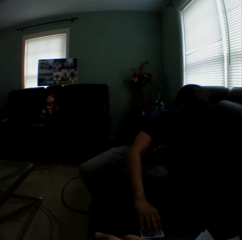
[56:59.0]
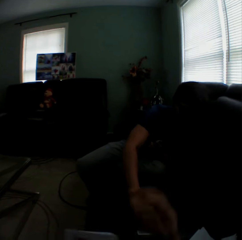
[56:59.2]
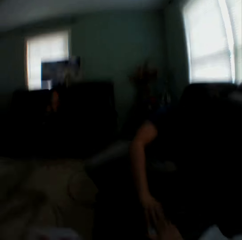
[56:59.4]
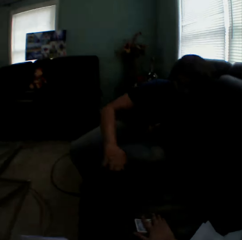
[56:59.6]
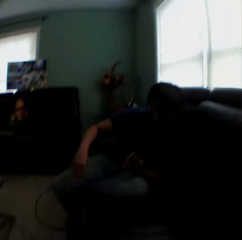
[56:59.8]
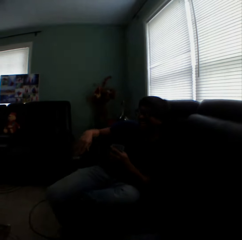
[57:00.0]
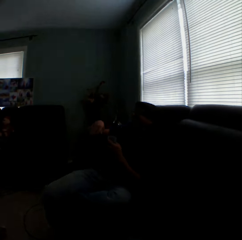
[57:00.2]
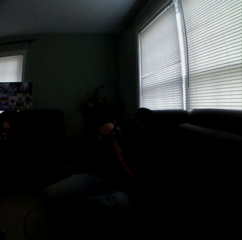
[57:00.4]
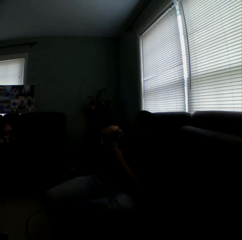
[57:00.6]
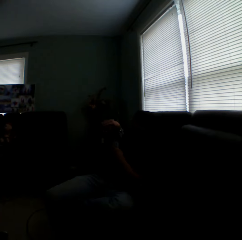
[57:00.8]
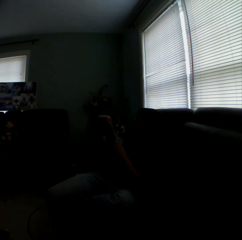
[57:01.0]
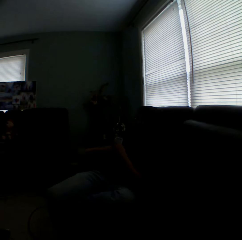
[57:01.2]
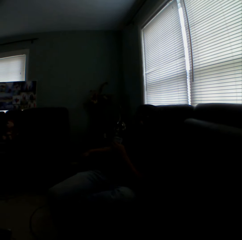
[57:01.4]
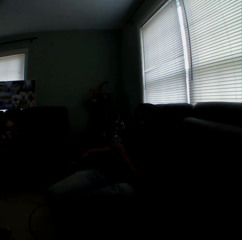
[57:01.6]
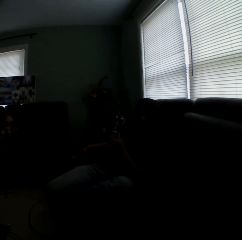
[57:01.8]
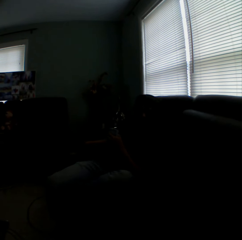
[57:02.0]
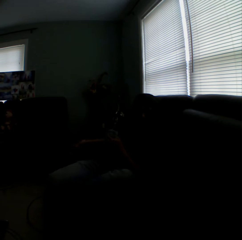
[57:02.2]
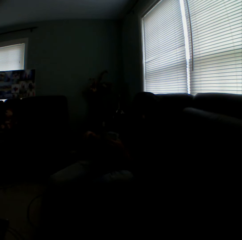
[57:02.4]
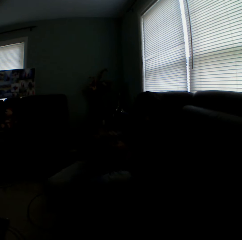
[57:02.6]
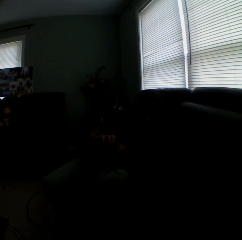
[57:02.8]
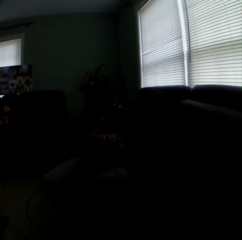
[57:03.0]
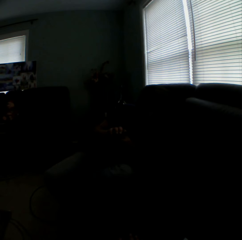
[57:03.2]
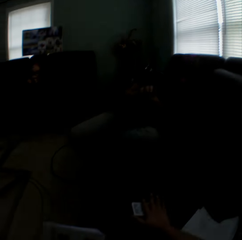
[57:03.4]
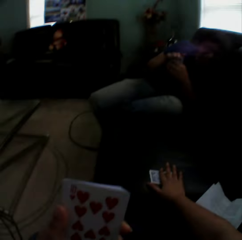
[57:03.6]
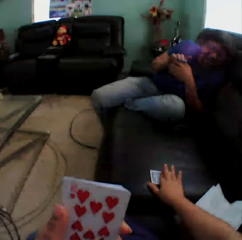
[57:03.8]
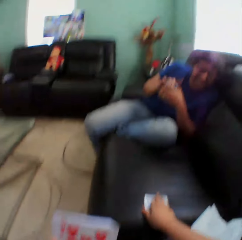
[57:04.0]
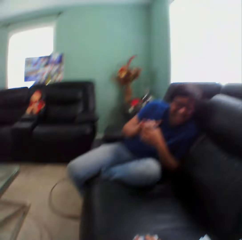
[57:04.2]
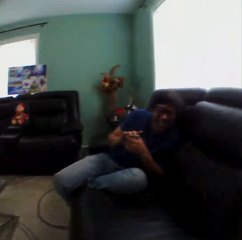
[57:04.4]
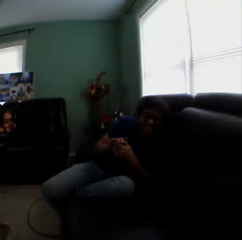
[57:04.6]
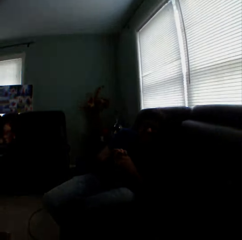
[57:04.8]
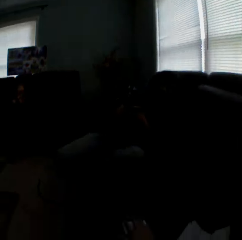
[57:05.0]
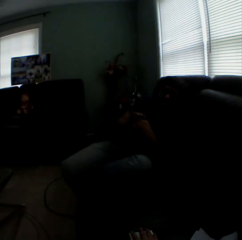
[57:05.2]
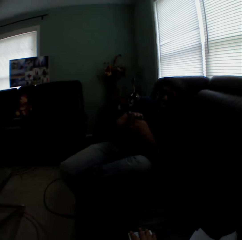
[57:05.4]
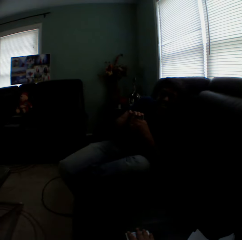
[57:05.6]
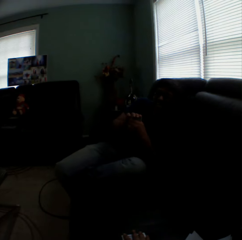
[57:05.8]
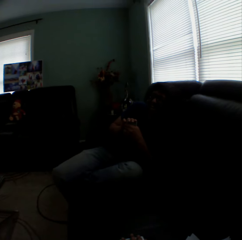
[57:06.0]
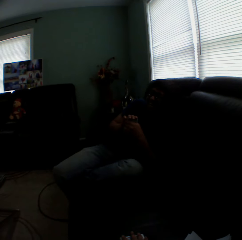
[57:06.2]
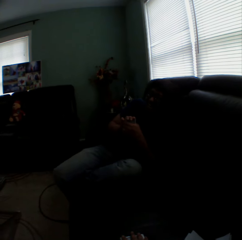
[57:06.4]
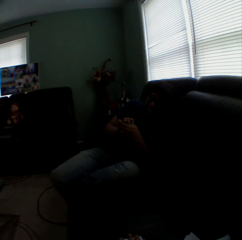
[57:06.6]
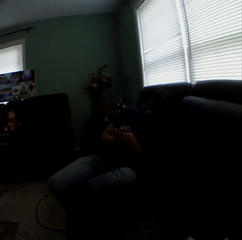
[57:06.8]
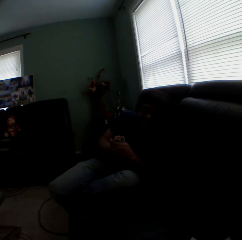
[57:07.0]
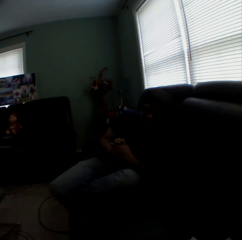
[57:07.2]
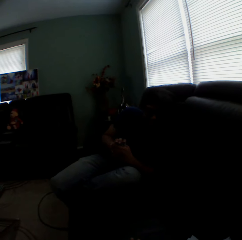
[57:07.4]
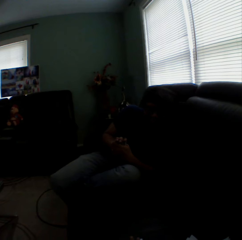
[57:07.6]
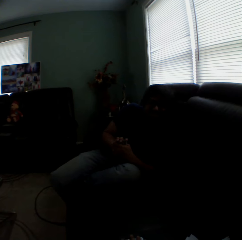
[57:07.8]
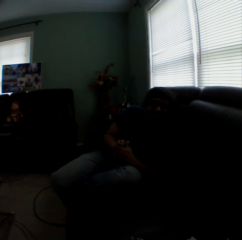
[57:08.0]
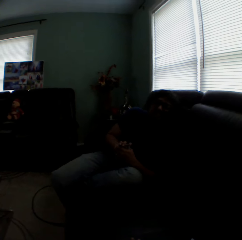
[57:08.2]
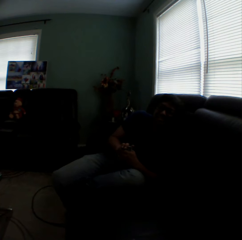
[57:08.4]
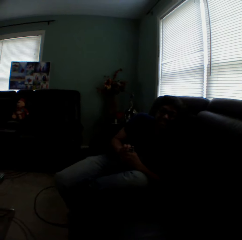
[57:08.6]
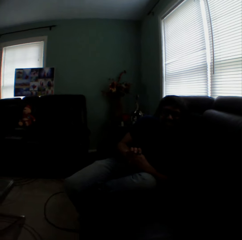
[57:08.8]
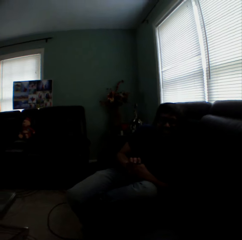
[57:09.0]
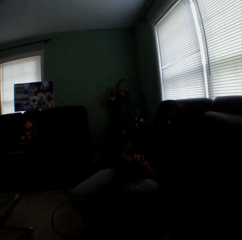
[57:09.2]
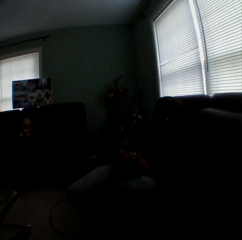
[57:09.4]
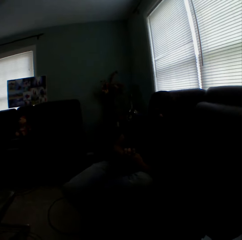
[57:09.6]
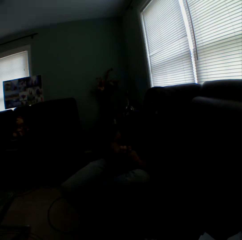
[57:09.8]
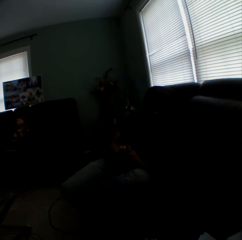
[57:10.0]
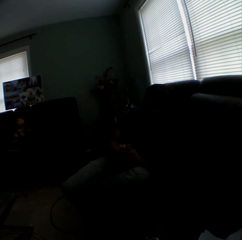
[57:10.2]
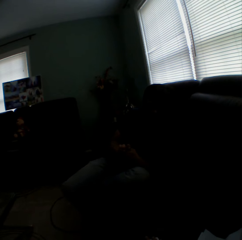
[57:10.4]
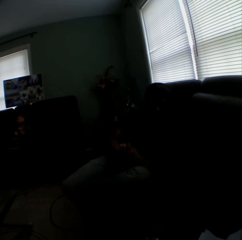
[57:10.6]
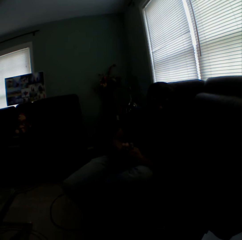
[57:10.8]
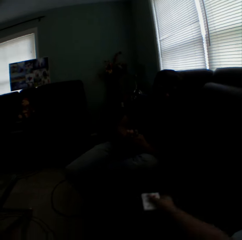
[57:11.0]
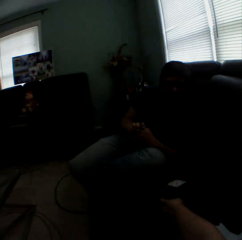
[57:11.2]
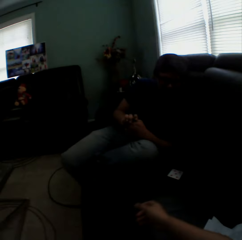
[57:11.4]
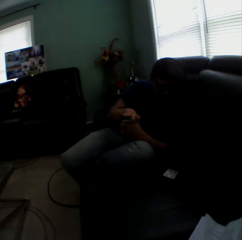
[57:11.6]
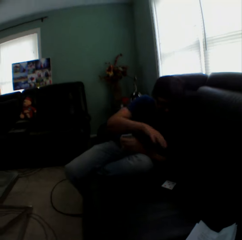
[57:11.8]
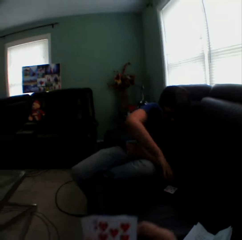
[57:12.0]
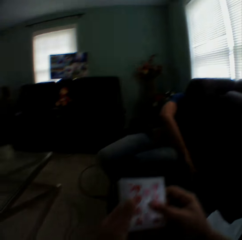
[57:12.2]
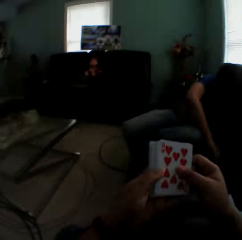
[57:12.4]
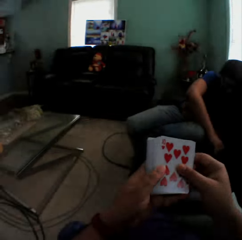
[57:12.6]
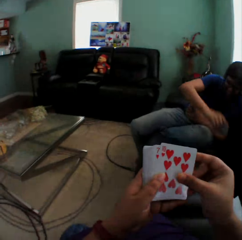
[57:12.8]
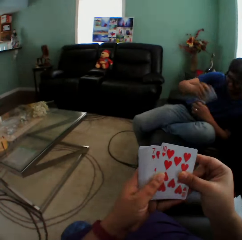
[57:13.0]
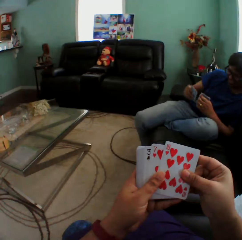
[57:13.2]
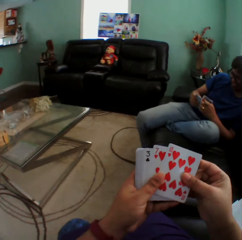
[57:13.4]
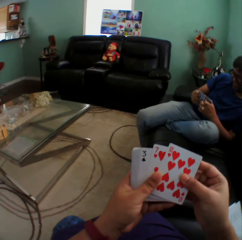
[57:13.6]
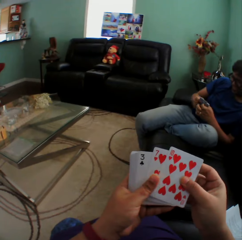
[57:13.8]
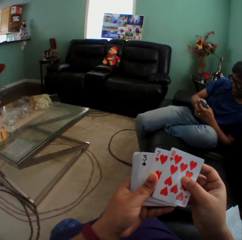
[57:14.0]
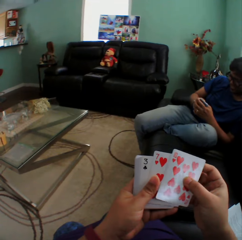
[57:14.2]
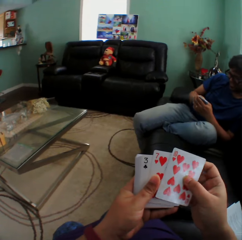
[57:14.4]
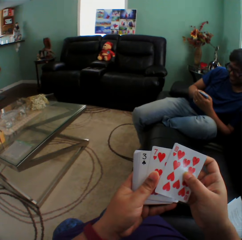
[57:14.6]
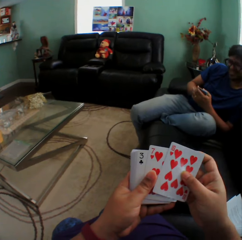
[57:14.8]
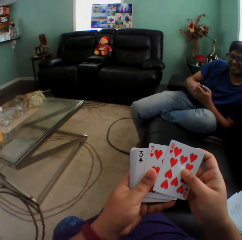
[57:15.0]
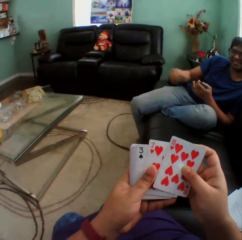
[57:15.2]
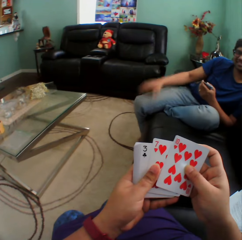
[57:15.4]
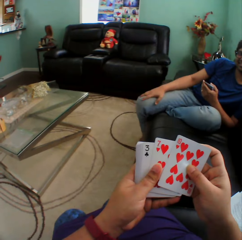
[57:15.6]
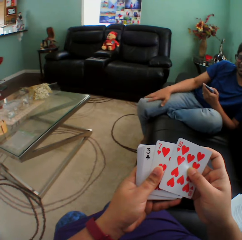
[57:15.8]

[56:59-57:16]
A man stretches his hand towards the card. The camera wearer moves his hand. He puts his hand on the card. He throws the card to the man. The man picks up the card.

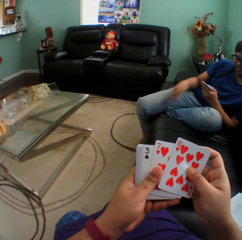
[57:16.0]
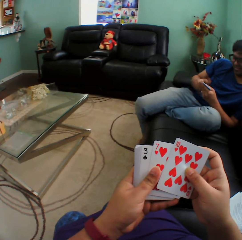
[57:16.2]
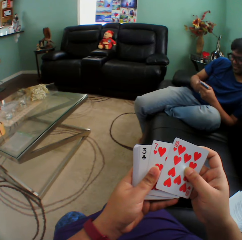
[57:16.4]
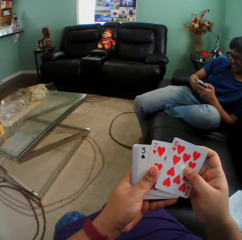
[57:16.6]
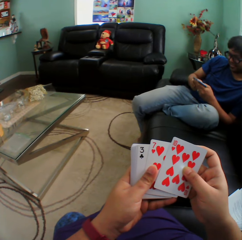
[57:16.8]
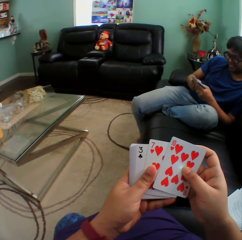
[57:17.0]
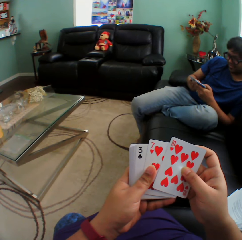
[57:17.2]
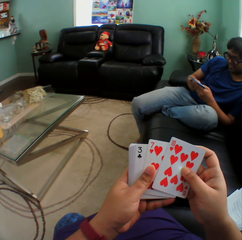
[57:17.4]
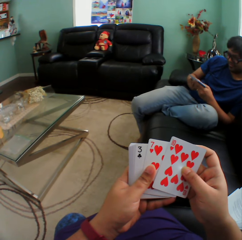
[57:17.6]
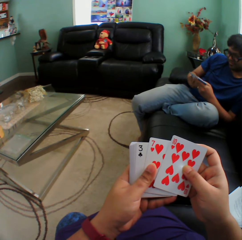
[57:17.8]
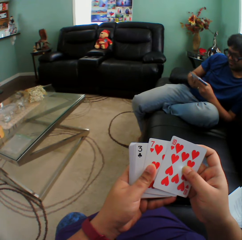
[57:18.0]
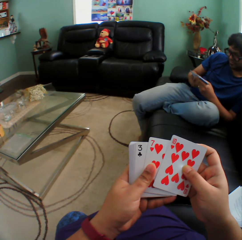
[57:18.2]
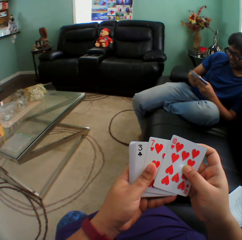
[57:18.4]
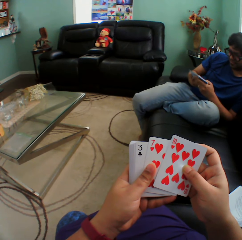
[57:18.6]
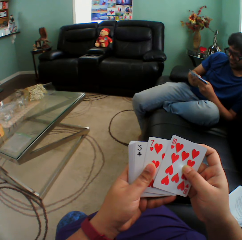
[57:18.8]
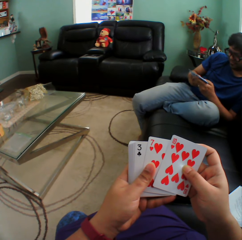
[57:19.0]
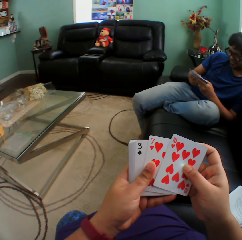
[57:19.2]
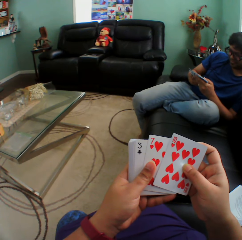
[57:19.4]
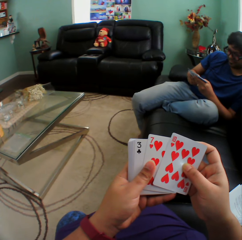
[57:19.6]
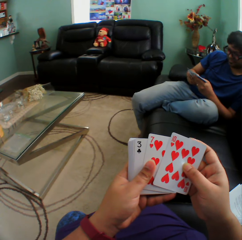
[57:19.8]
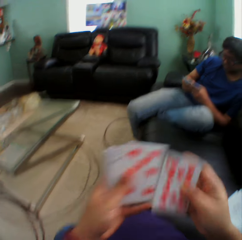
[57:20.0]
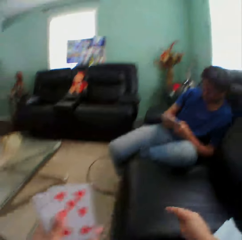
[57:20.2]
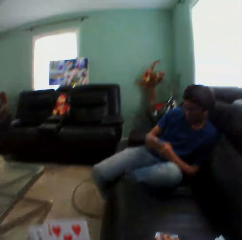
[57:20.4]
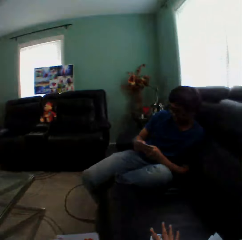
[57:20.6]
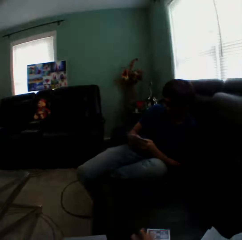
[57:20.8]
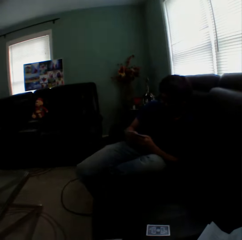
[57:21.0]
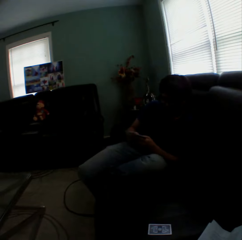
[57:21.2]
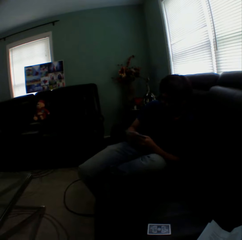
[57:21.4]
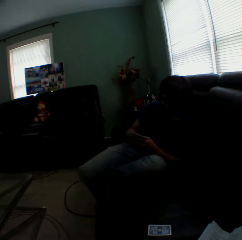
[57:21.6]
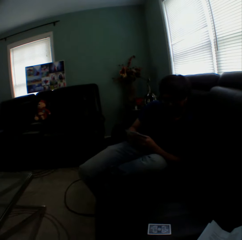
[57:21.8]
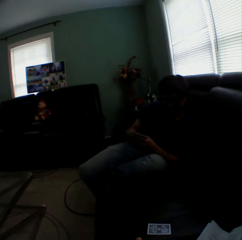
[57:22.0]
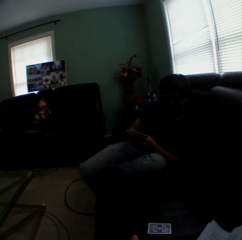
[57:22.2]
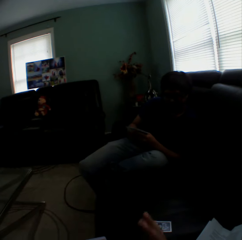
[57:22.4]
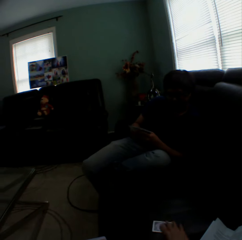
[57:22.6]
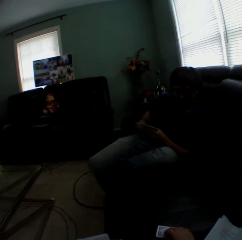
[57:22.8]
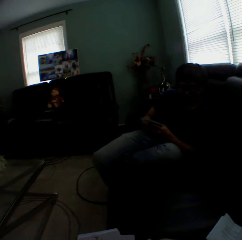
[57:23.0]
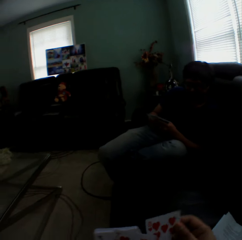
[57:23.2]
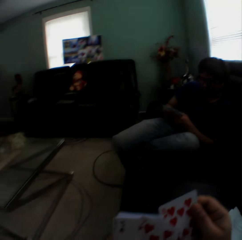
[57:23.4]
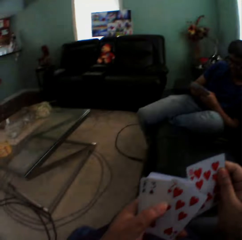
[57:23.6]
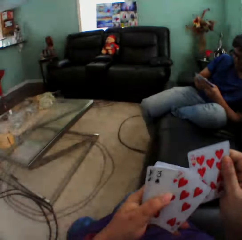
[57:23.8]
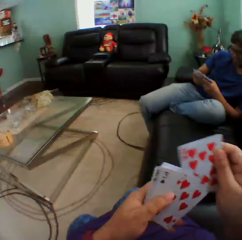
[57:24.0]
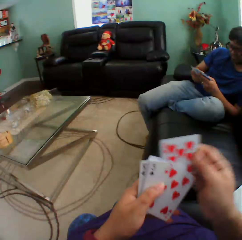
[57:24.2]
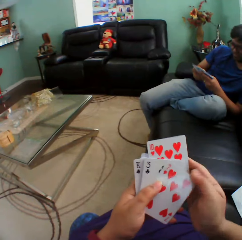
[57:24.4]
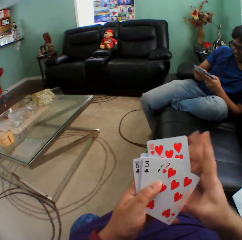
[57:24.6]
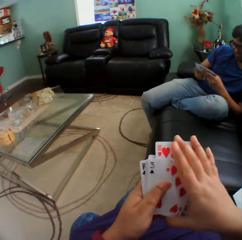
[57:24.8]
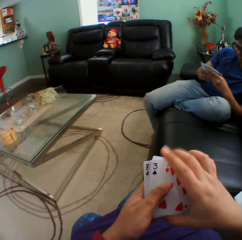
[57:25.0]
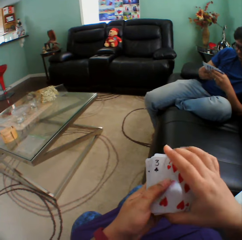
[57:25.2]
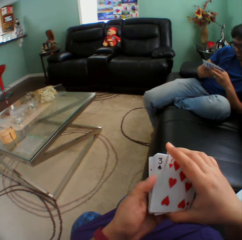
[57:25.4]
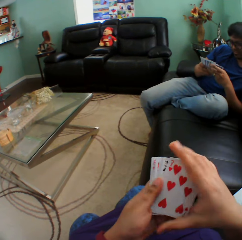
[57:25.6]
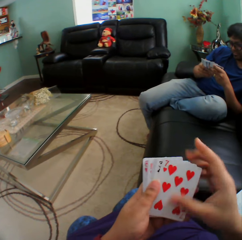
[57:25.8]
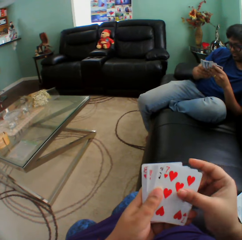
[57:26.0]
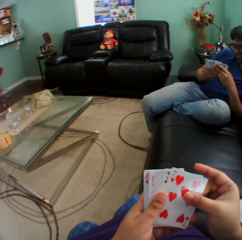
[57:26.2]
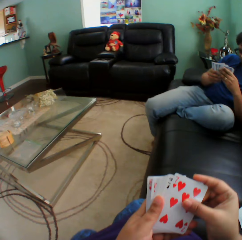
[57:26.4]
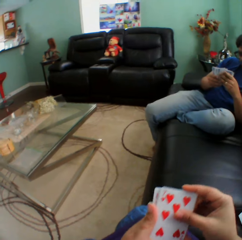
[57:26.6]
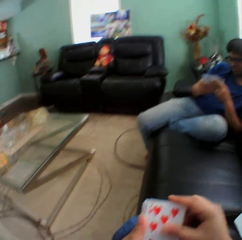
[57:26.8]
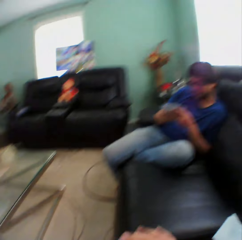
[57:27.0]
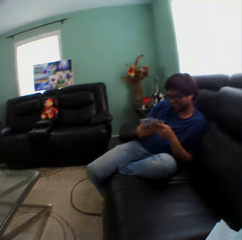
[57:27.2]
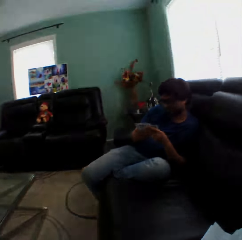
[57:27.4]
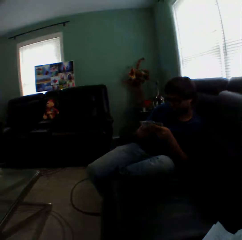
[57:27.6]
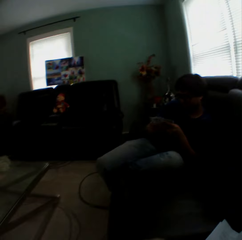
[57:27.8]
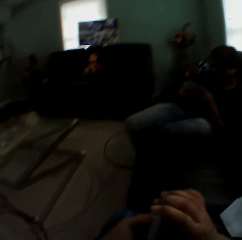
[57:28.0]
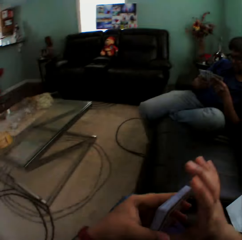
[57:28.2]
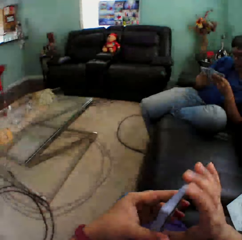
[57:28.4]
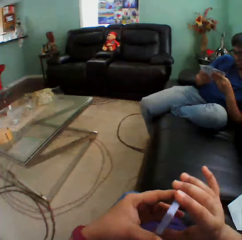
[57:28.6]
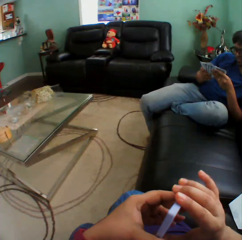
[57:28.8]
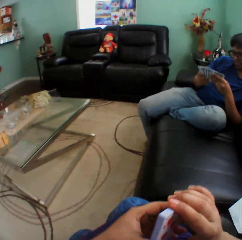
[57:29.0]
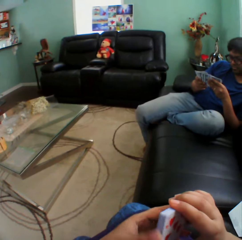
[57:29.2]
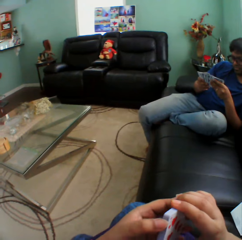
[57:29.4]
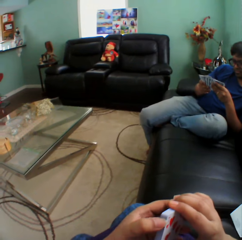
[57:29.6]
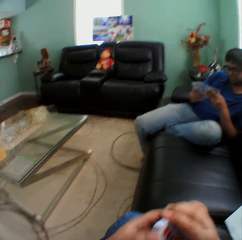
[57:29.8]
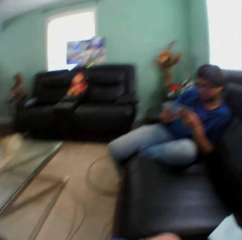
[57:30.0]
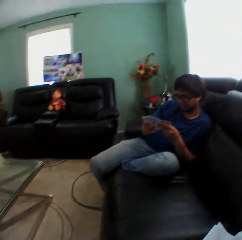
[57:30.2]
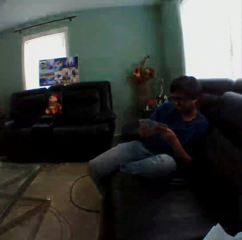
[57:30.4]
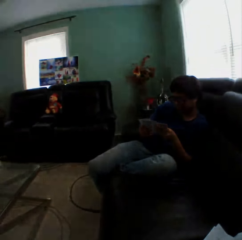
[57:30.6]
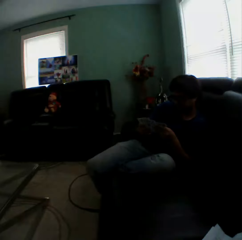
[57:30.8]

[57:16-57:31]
A man looks at the cards. The man shuffles the card. The camera wearer puts a card on the couch. He picks up the card and arranges the cards on his hand.
